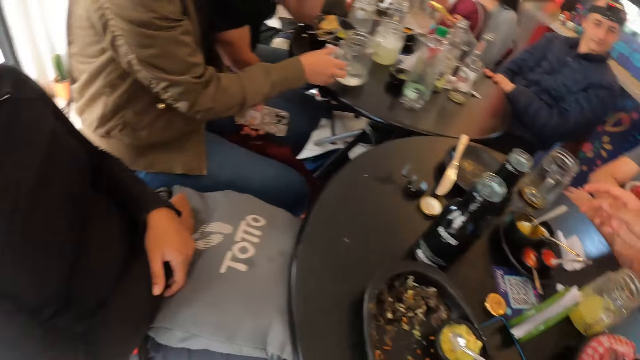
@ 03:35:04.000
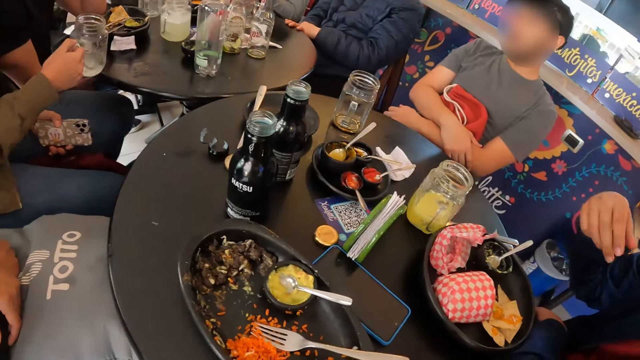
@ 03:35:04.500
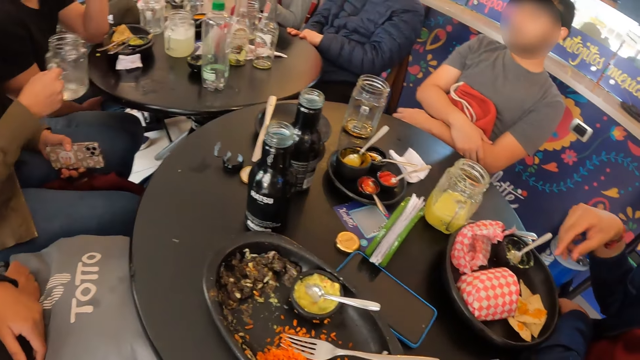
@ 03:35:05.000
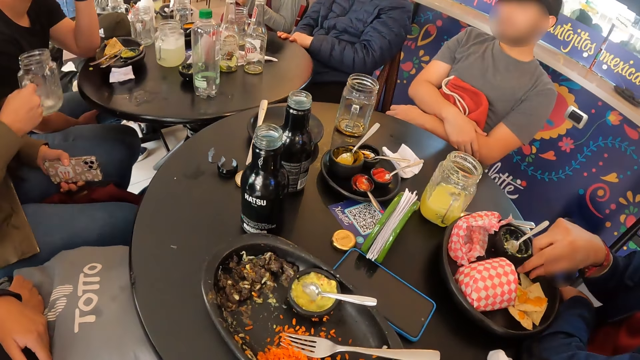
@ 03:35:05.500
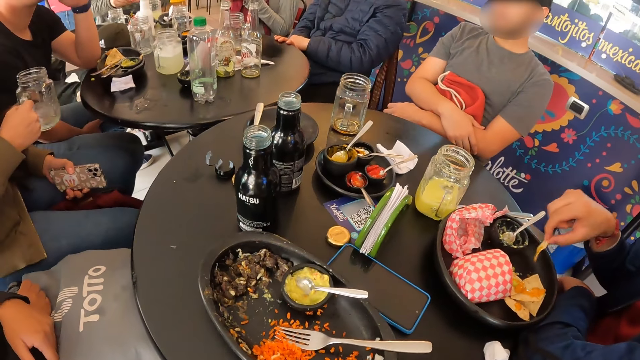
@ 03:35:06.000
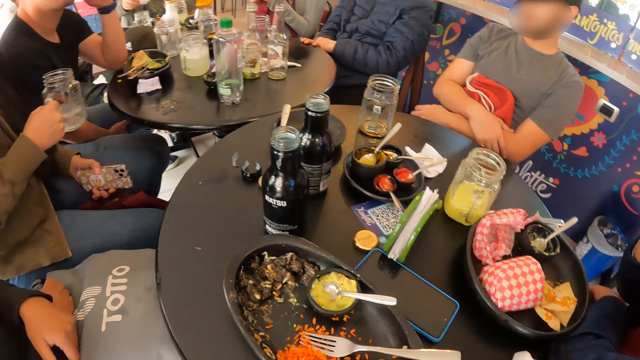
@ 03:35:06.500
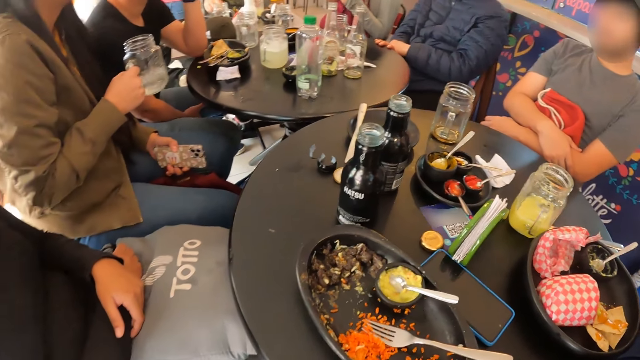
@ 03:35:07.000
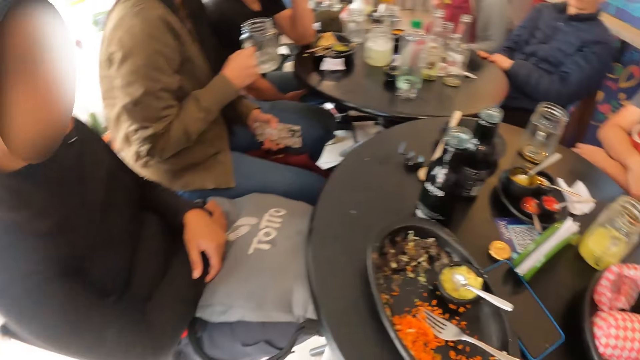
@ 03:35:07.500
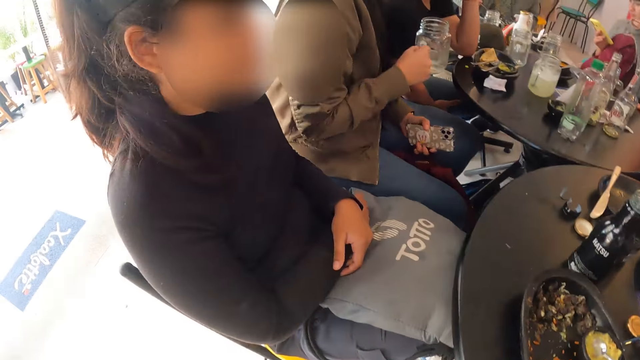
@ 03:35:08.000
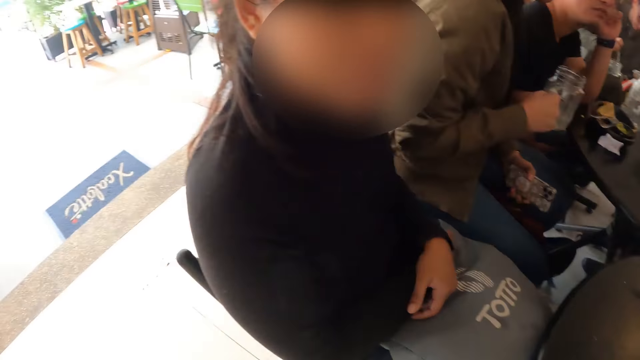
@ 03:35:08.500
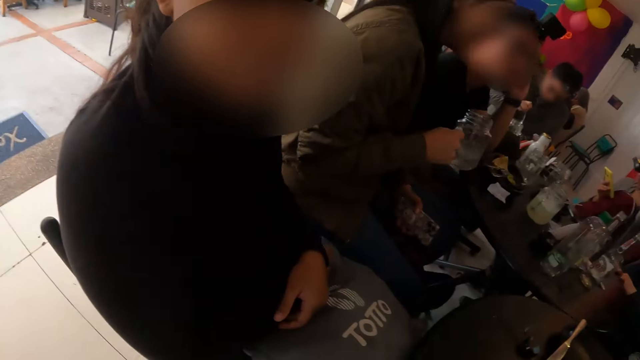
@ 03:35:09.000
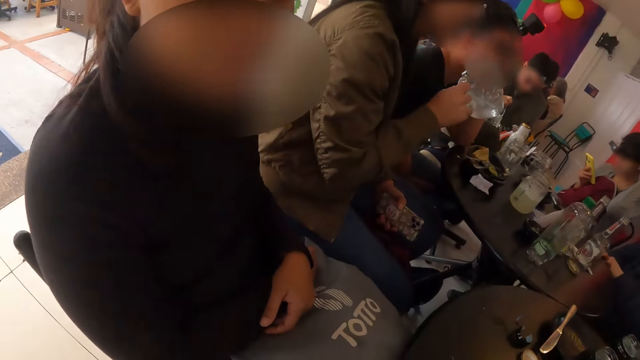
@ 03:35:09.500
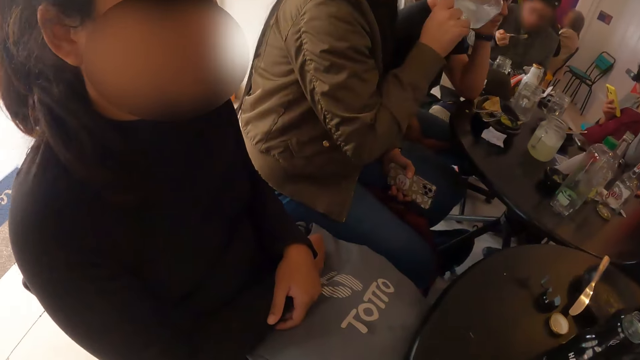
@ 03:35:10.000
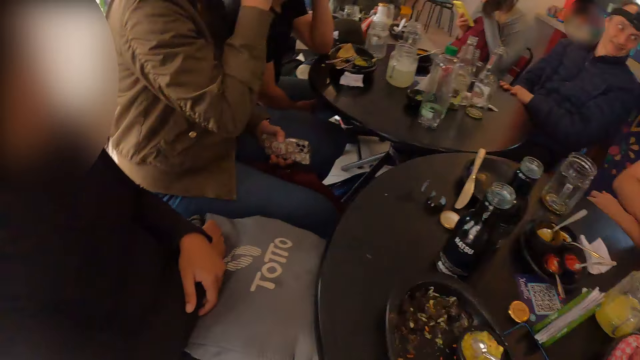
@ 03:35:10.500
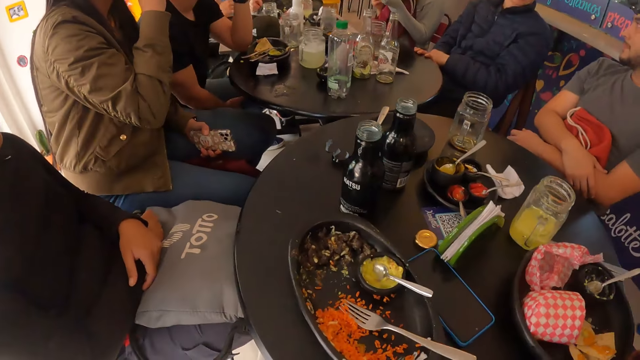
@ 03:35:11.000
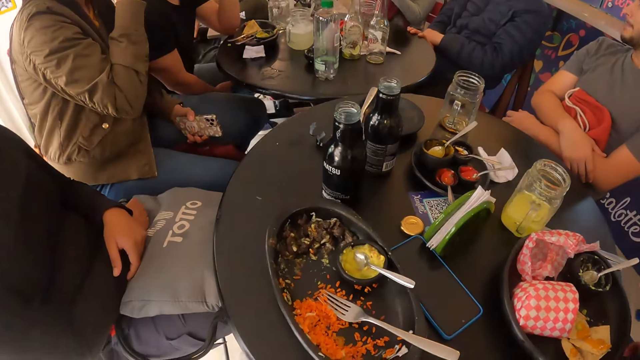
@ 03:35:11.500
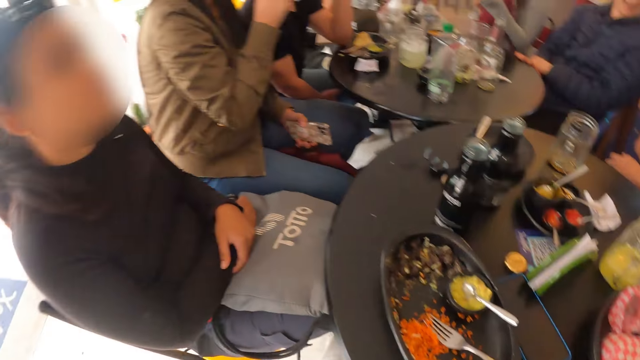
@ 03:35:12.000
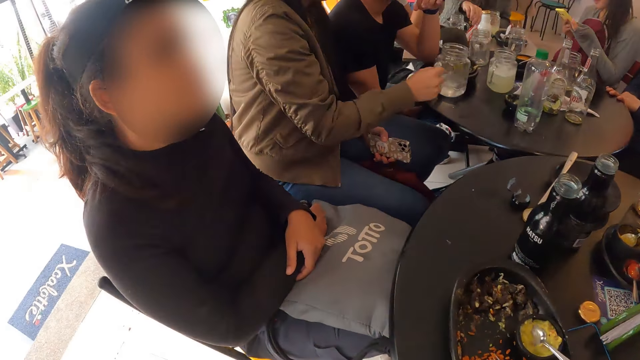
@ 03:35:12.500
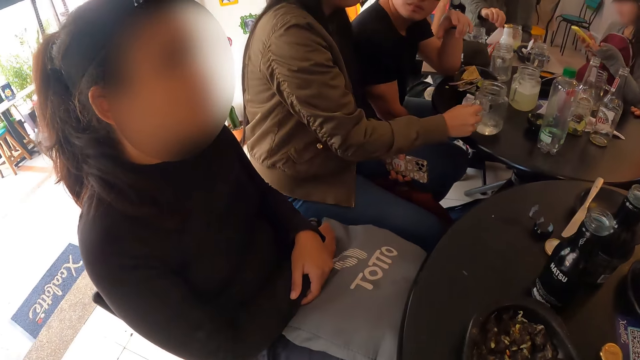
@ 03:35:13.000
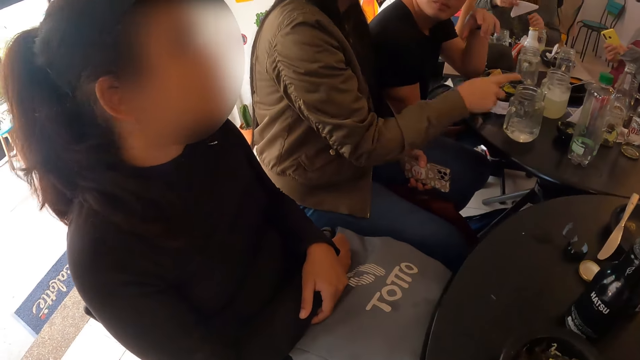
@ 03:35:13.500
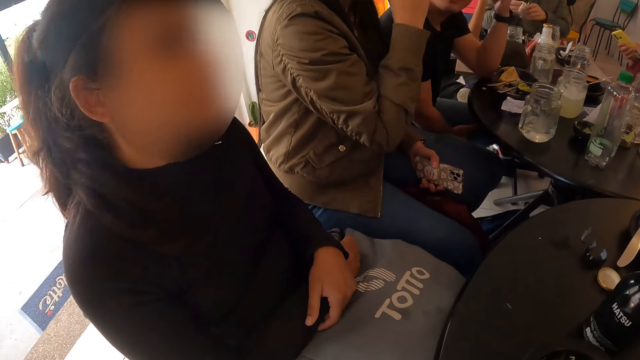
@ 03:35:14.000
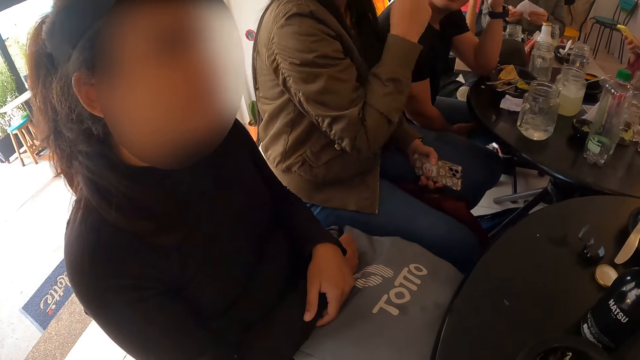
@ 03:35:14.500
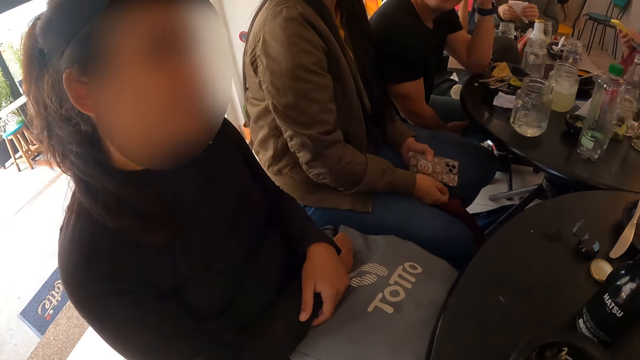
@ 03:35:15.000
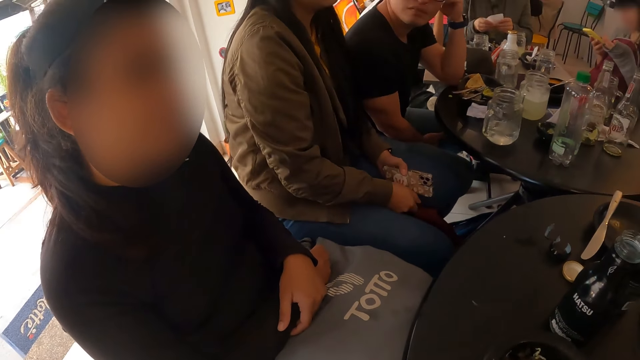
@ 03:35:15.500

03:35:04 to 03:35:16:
The man drops the spoon inside the plate with his right hand. The woman takes the cup from the table with her right hand. She drinks water from the cup with her right hand. She drops the cup on the table with her right hand.

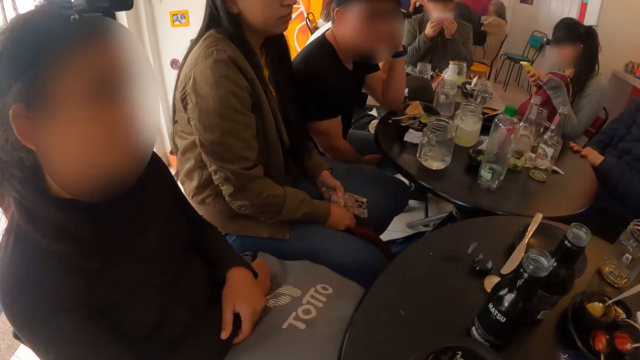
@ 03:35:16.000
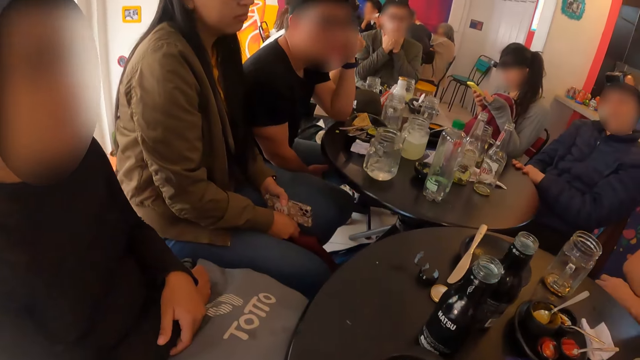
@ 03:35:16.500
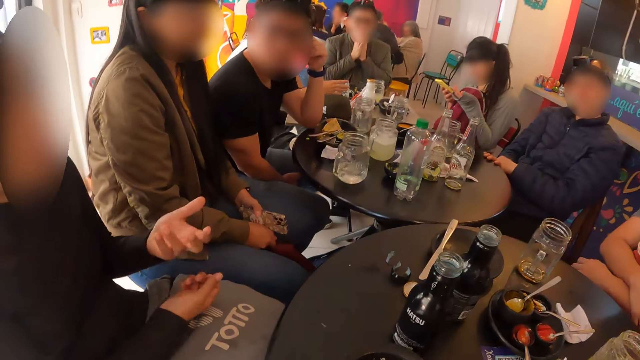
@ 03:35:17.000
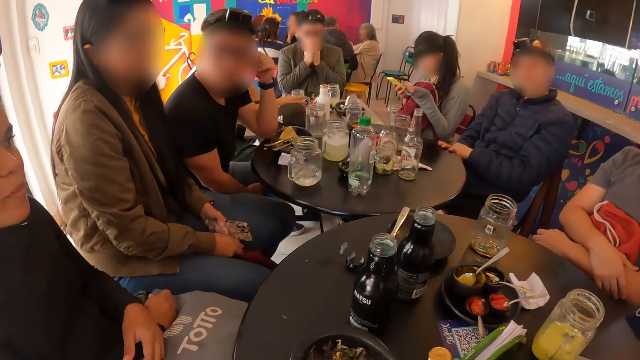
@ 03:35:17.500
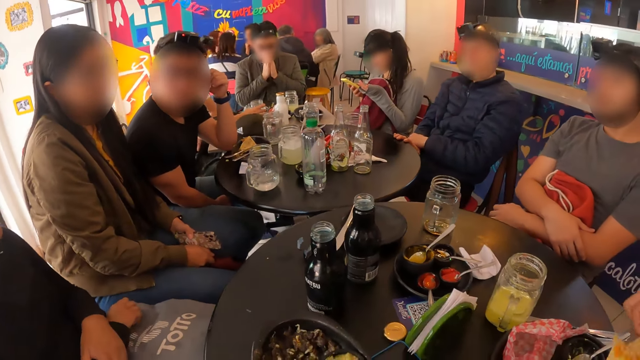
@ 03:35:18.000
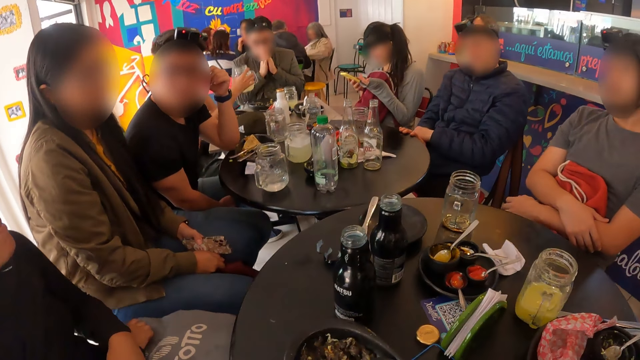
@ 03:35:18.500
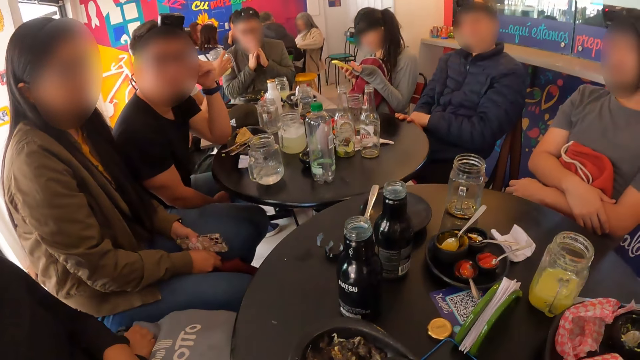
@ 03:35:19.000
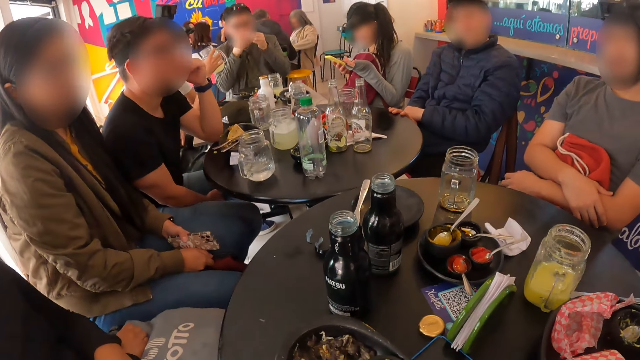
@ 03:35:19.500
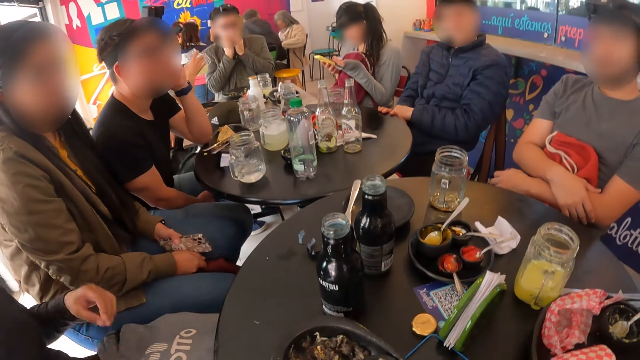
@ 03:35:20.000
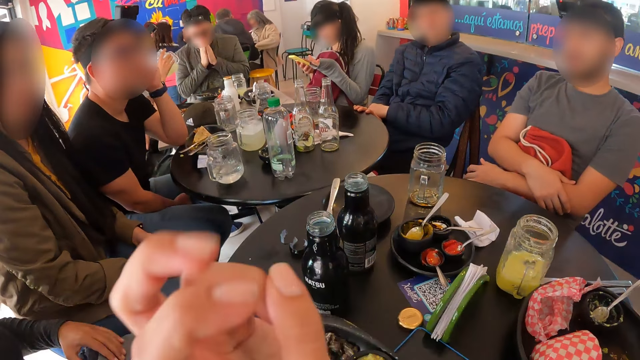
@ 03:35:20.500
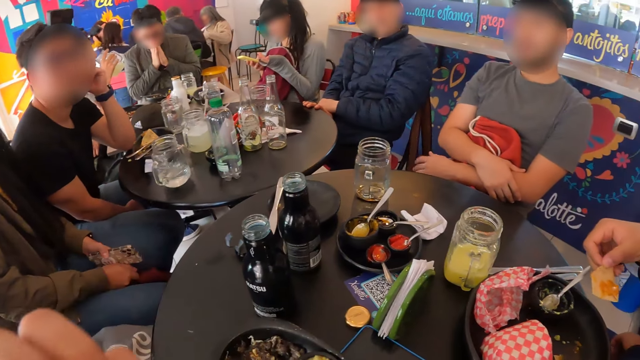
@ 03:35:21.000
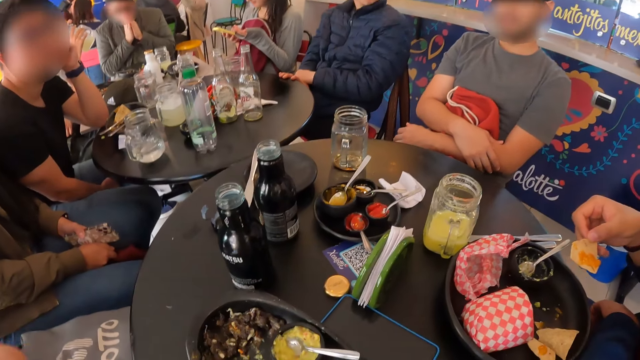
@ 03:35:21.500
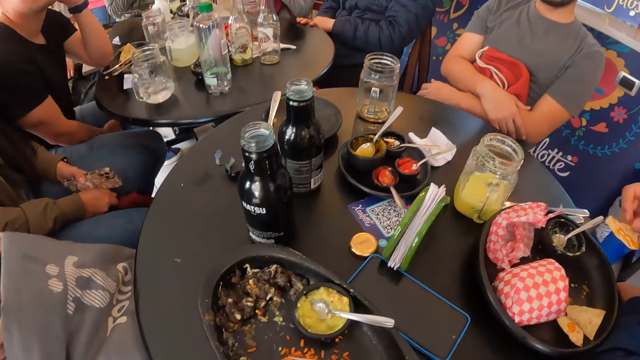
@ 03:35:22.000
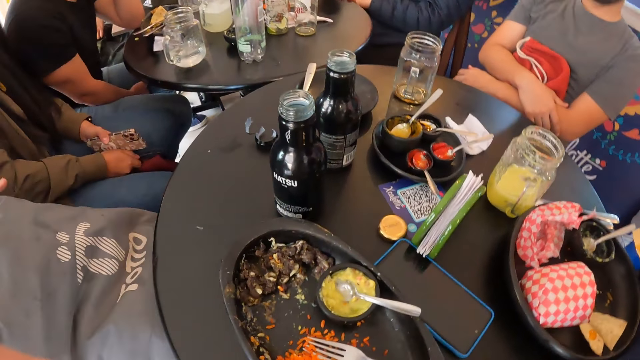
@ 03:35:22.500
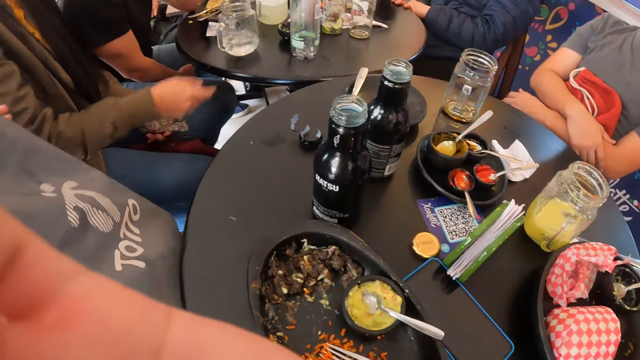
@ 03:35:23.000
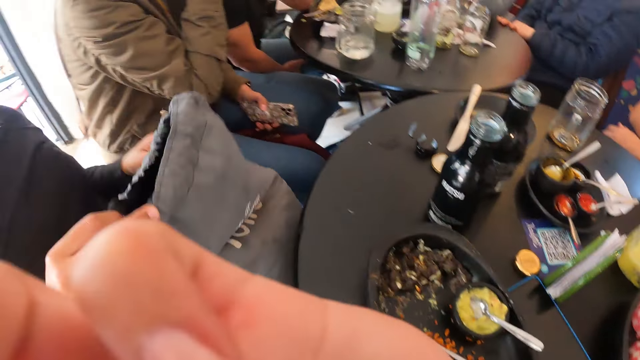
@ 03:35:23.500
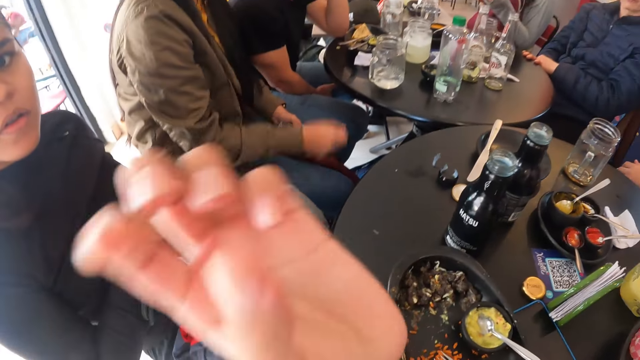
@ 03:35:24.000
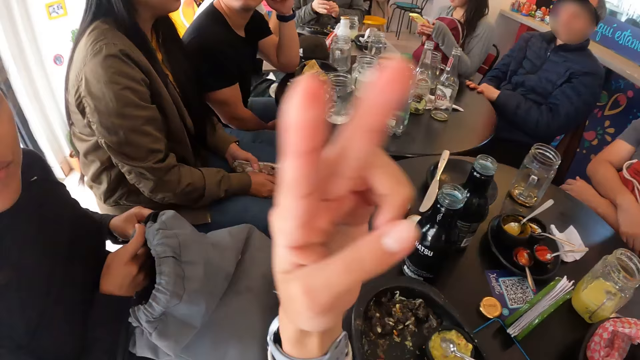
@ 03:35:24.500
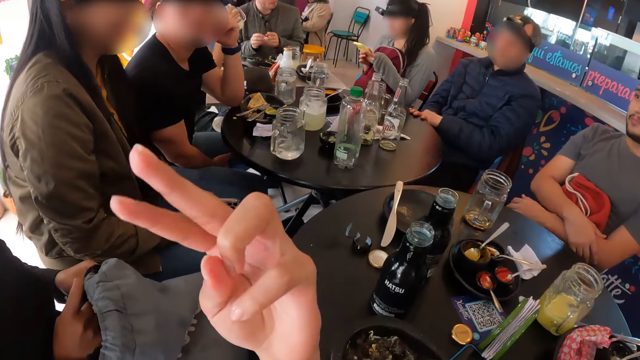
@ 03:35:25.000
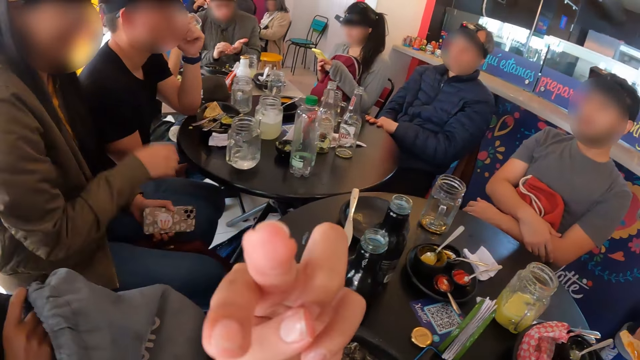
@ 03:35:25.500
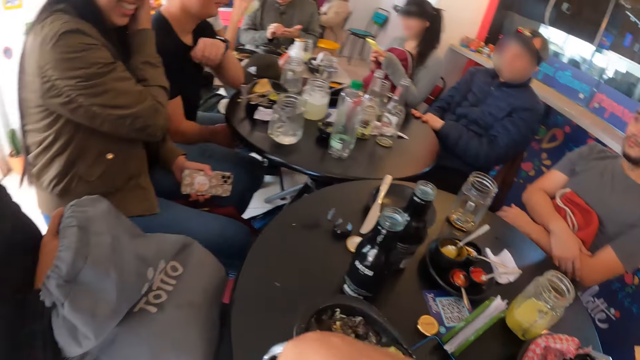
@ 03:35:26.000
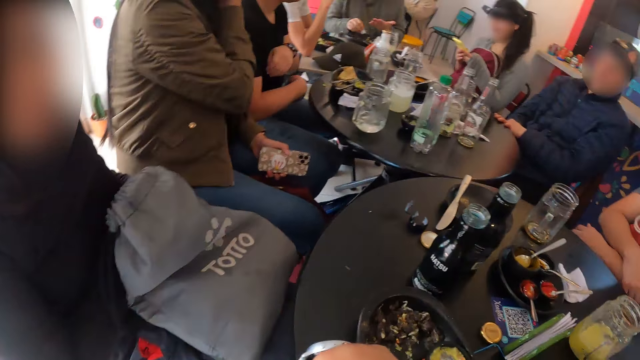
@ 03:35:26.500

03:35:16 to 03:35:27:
The woman interacts with the group of people and the camera wearer. The camera wearer interacts with the group of people in the restaurant. The man eats the tacos wrap from the plate on the table with his right hand.
